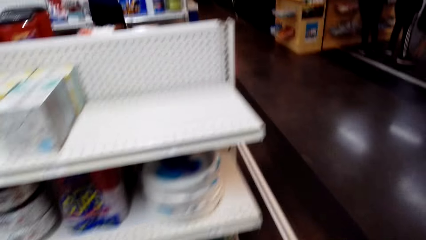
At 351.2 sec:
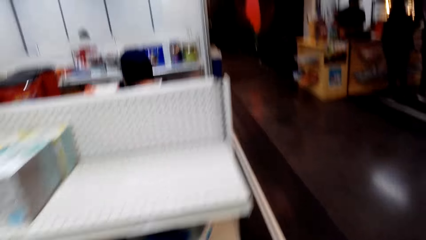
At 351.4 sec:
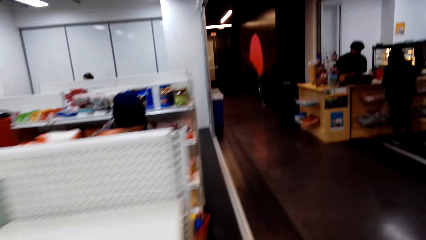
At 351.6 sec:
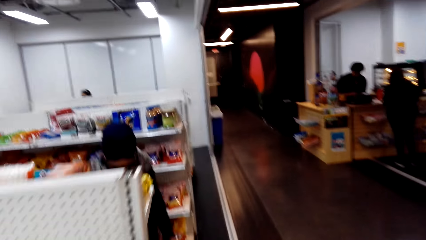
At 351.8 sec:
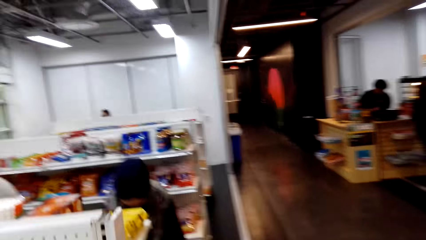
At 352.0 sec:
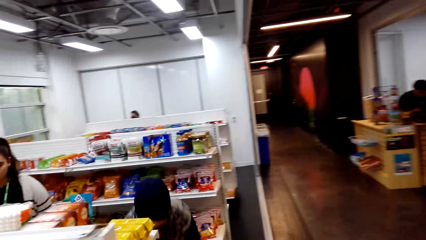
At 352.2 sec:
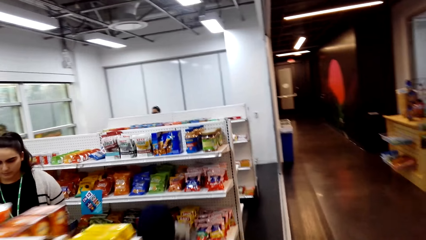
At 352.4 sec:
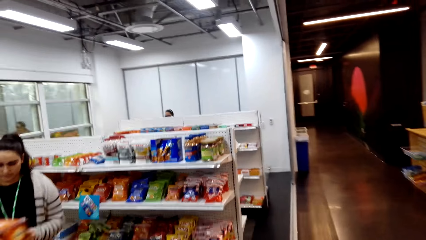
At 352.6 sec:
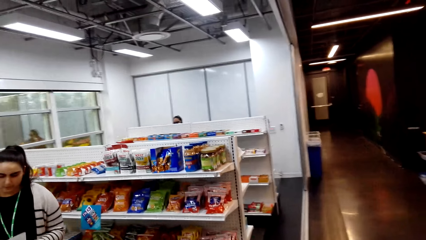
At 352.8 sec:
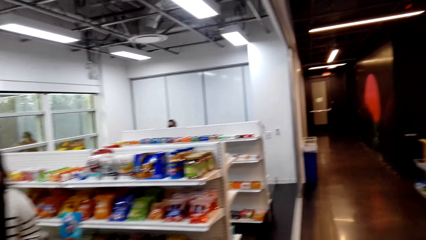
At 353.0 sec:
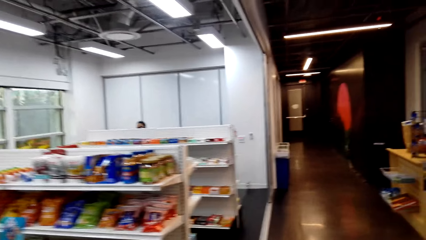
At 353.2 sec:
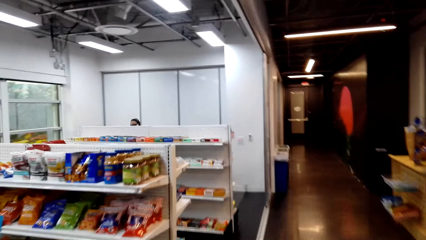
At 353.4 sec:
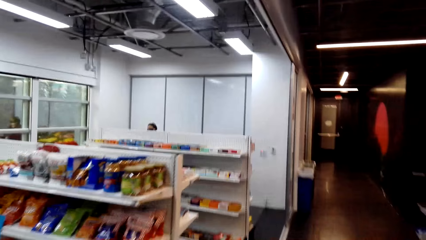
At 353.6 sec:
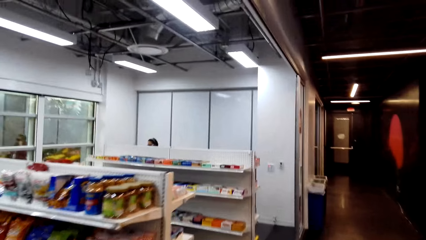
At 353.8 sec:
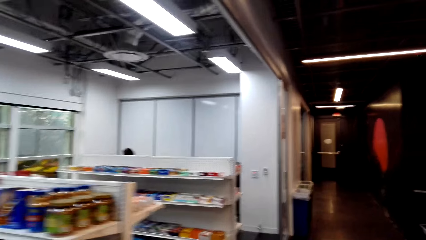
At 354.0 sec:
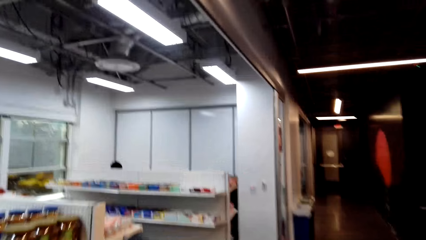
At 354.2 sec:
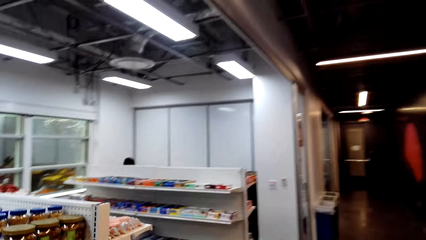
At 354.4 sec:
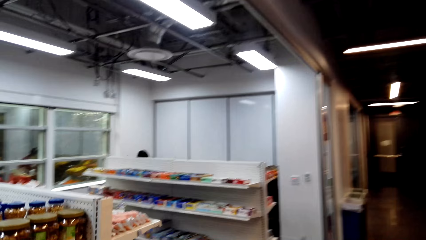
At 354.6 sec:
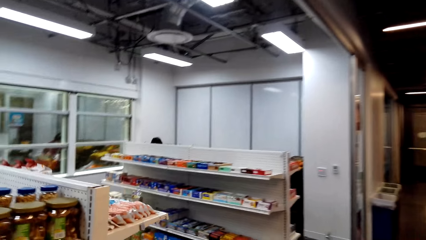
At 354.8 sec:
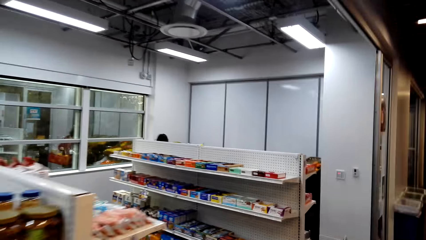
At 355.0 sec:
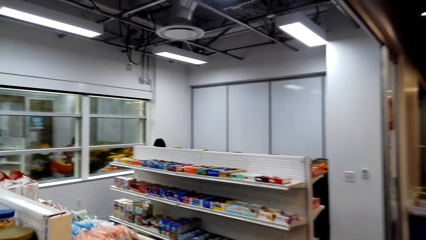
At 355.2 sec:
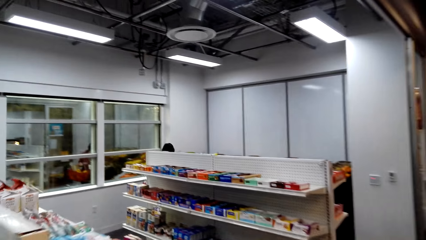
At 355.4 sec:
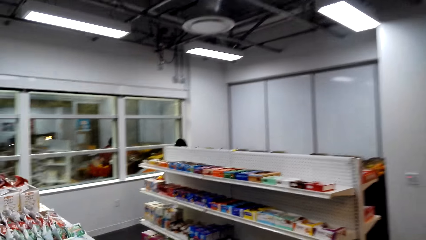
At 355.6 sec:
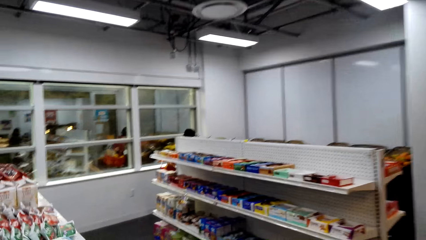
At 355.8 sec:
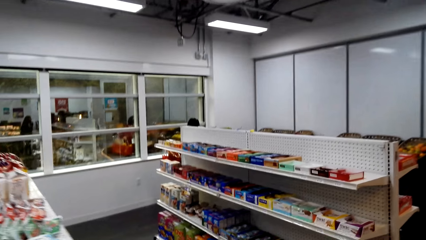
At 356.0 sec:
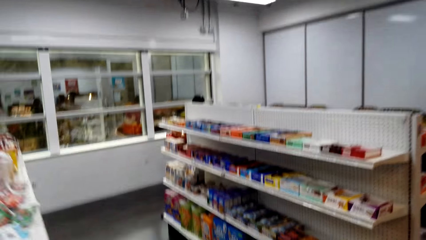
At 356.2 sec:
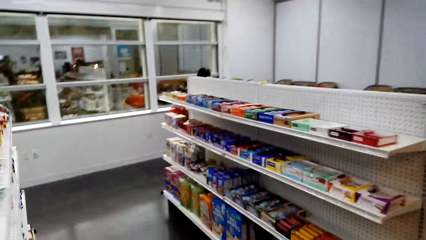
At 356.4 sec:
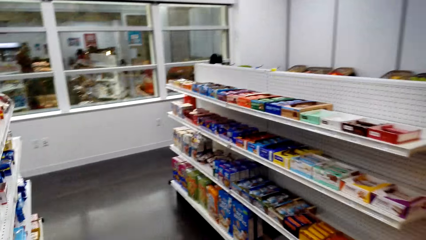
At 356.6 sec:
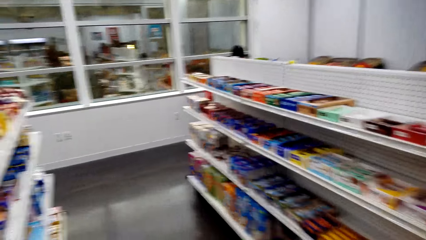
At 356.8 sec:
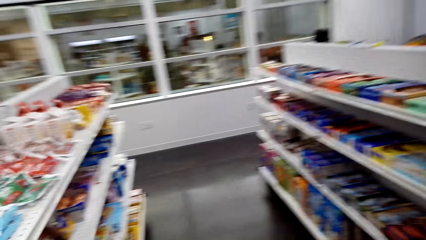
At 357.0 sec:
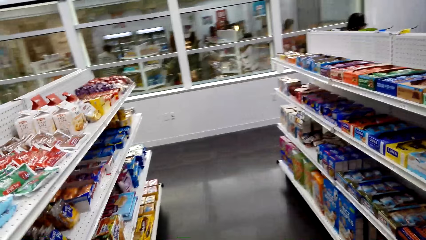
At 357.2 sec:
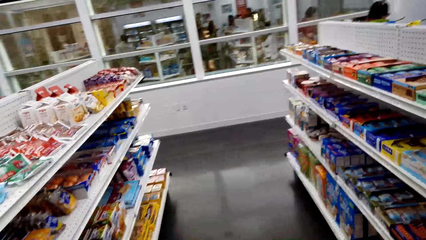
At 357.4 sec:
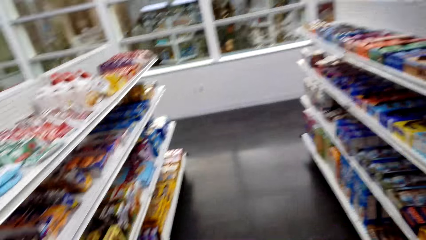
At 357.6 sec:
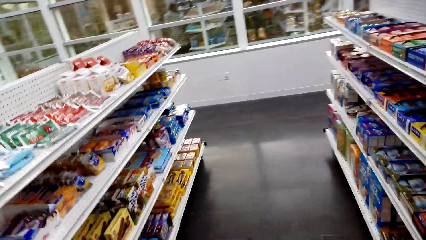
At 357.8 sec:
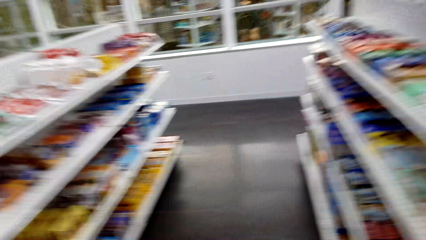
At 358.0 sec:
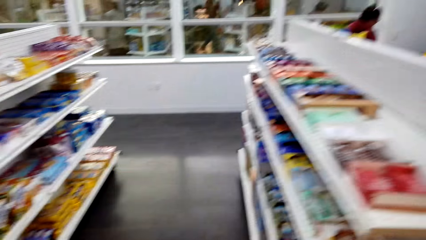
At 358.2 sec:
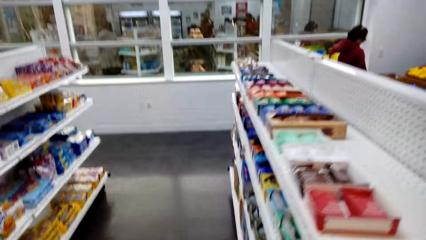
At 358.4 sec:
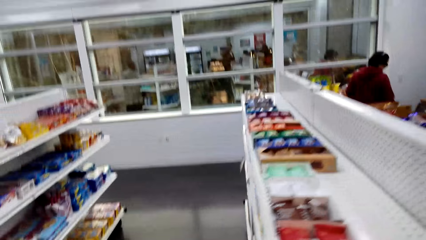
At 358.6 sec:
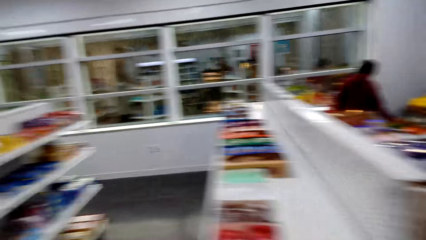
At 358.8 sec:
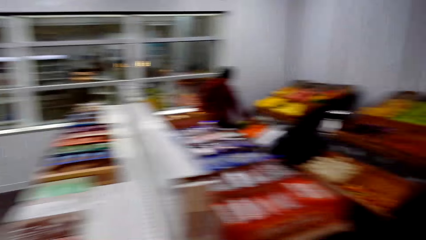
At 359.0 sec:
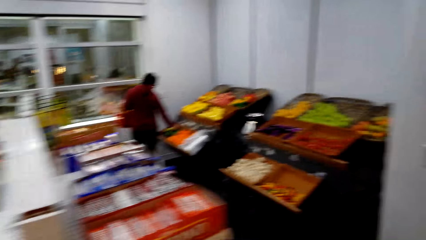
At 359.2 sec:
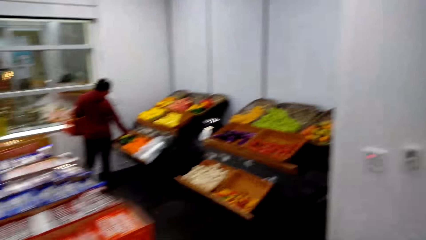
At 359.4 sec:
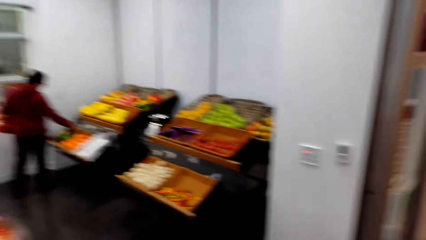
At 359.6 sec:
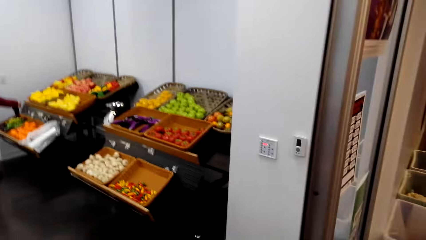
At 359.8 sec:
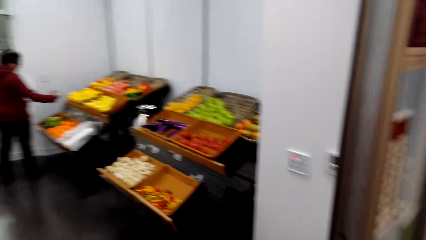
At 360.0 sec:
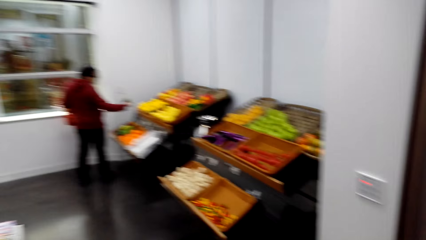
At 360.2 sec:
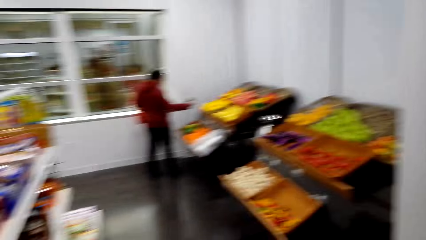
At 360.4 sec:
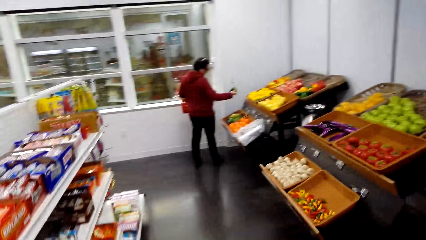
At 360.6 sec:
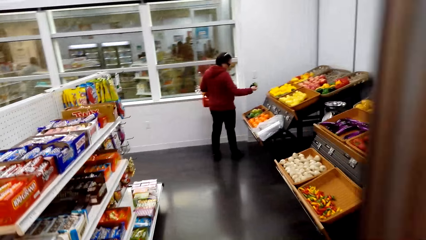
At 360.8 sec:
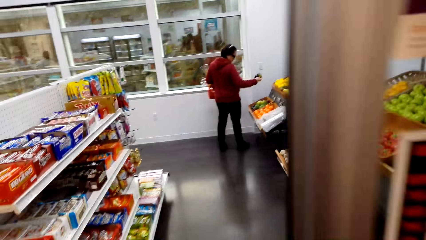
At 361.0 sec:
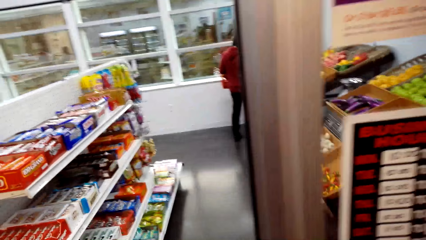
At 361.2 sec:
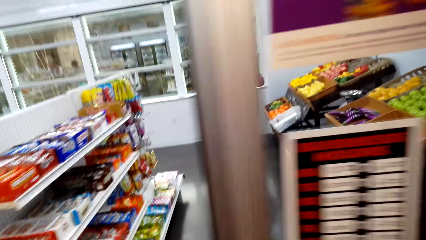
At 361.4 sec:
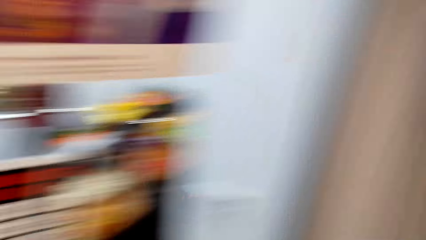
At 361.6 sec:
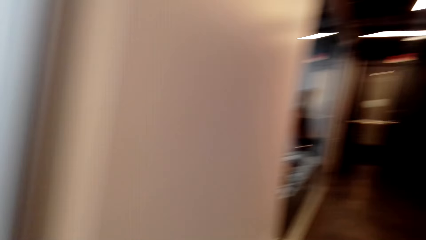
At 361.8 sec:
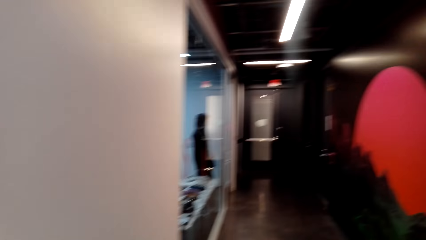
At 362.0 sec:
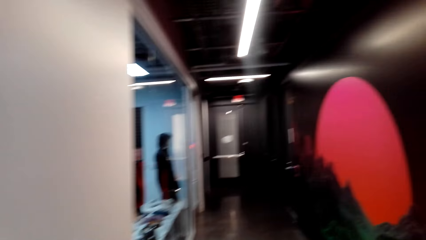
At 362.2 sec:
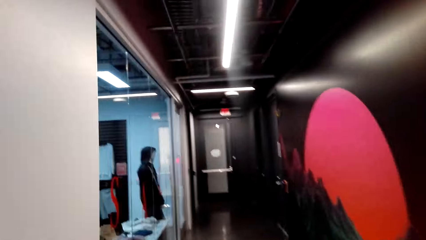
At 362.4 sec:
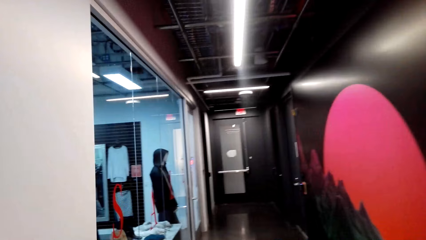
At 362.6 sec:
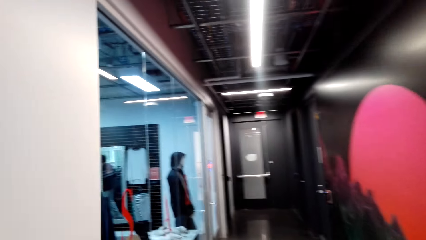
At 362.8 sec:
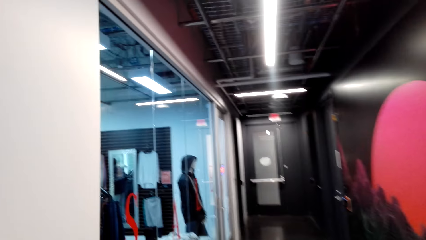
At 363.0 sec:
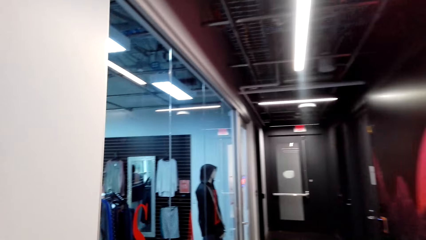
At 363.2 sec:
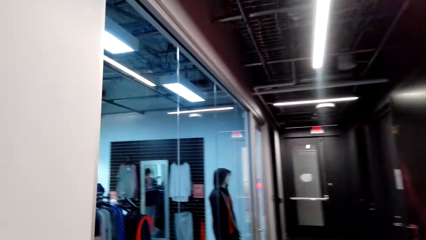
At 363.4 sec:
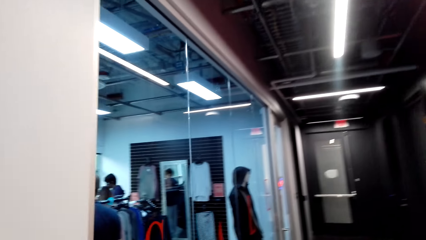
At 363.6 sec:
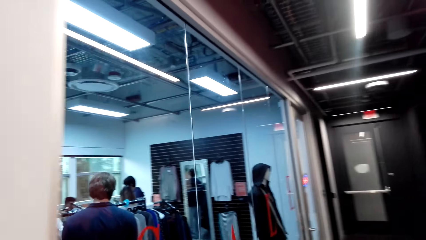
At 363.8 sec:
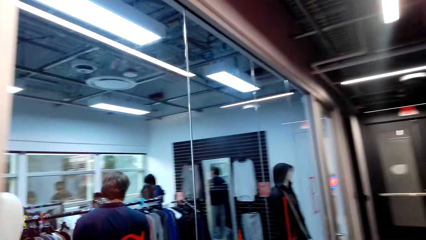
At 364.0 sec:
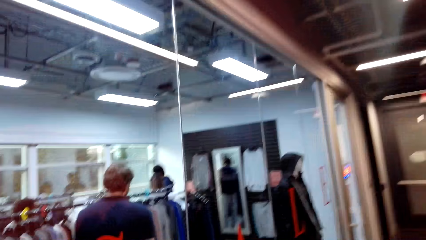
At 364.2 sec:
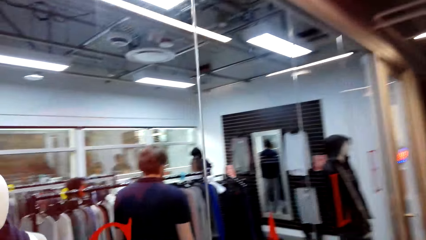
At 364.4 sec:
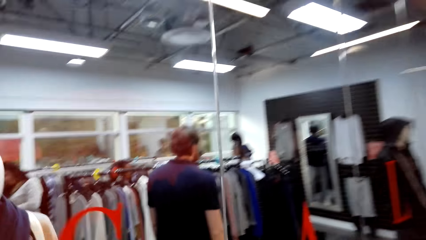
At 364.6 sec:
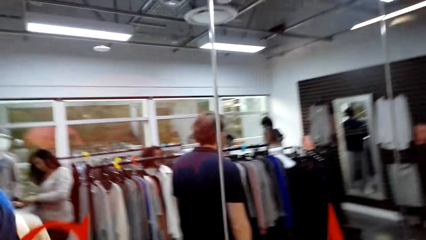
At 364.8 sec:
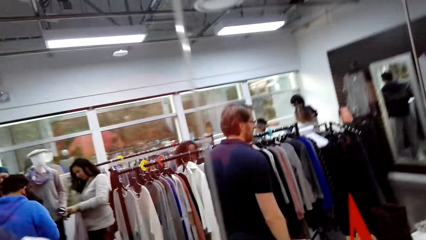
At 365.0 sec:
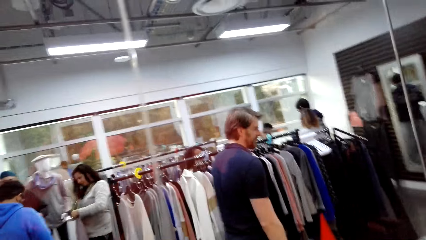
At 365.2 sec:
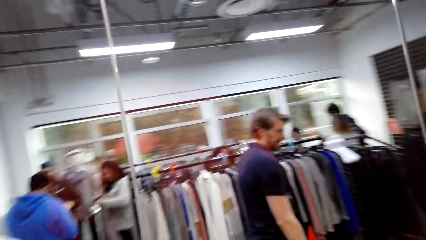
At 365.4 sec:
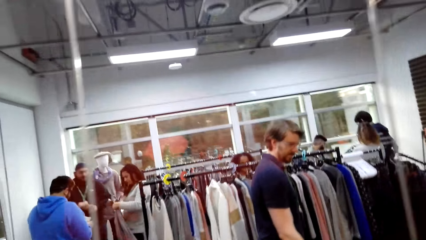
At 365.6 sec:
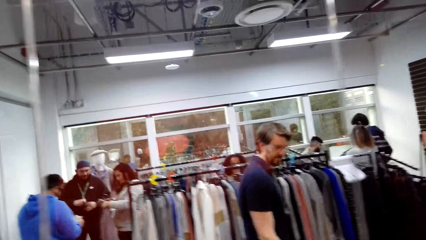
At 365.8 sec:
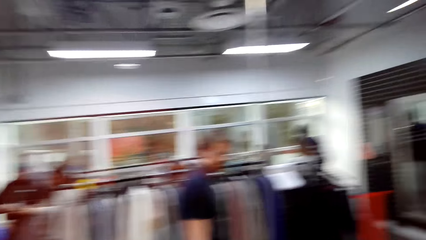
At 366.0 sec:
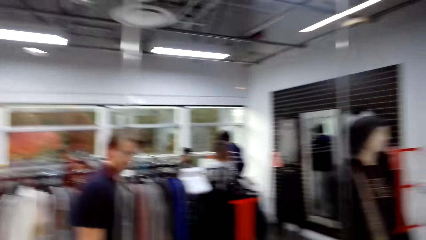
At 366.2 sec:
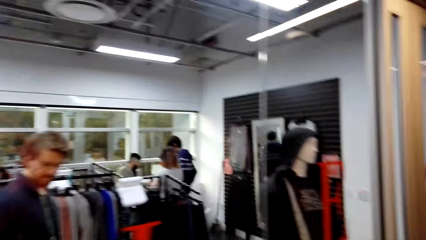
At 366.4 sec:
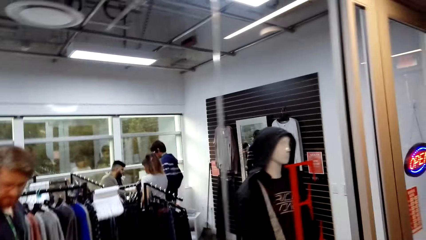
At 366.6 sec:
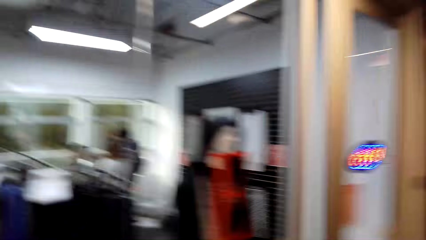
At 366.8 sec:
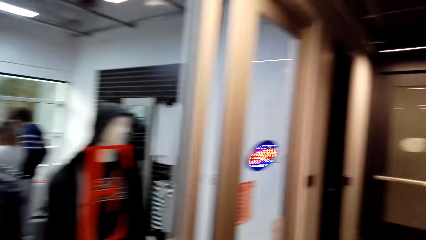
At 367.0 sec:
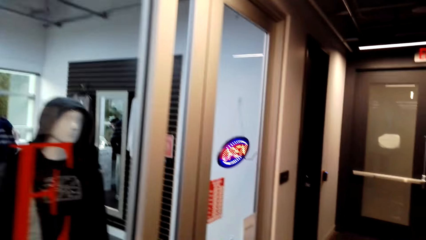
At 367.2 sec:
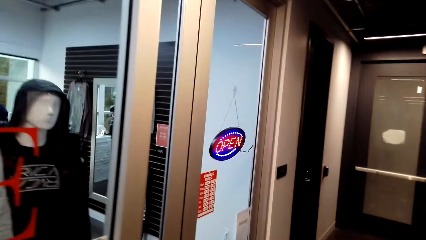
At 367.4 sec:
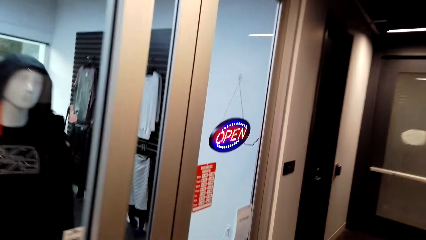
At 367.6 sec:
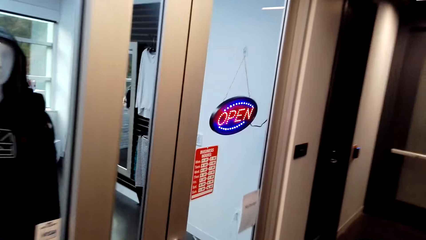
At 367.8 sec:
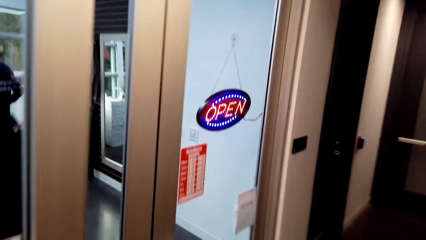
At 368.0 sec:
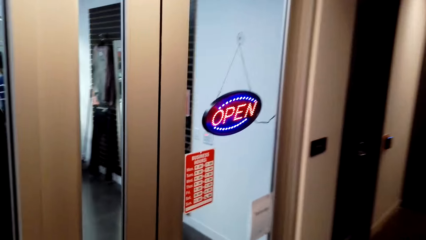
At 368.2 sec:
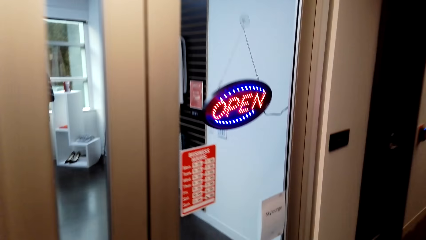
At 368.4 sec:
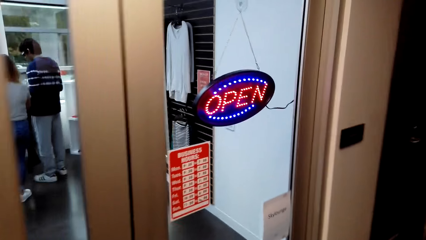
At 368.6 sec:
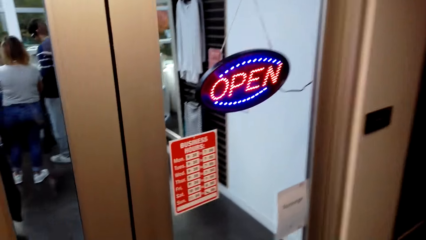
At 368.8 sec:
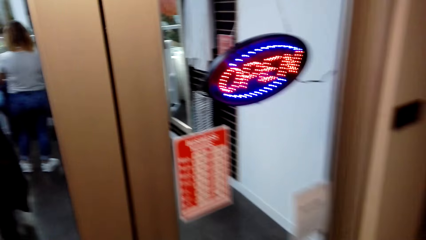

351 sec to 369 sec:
The camera wearer walks to another rack. They inspect the rack. They walk to another store.
